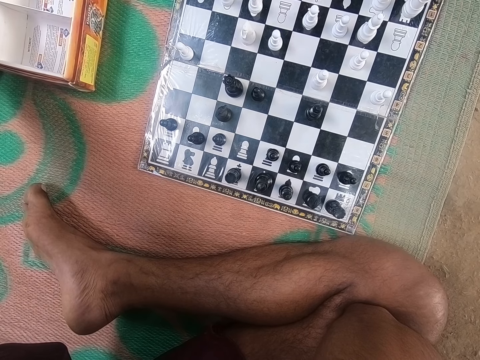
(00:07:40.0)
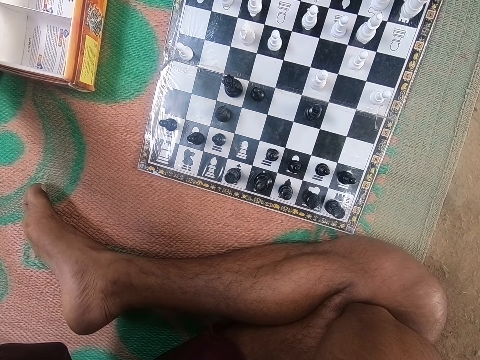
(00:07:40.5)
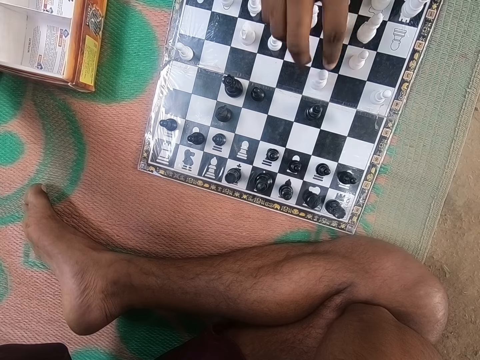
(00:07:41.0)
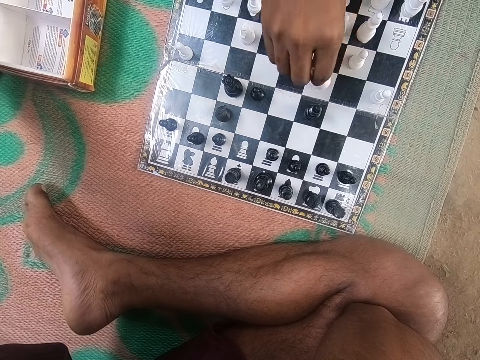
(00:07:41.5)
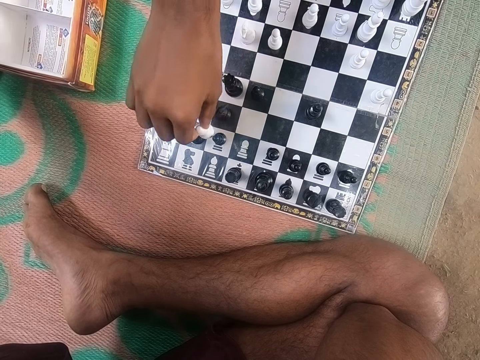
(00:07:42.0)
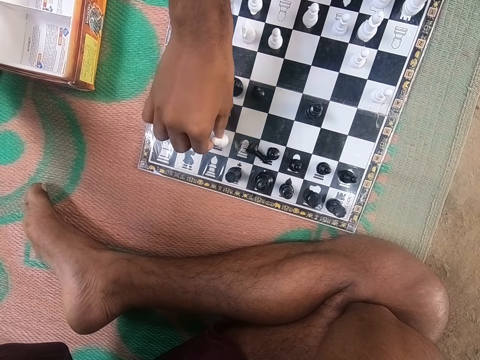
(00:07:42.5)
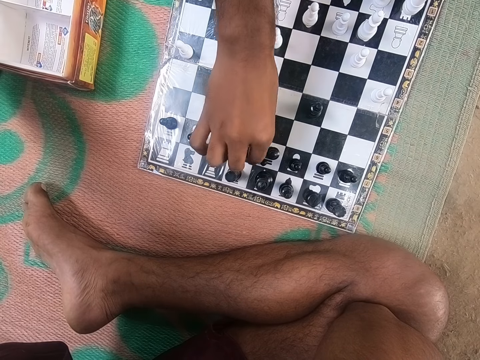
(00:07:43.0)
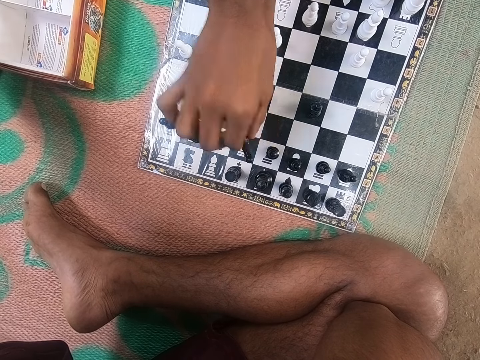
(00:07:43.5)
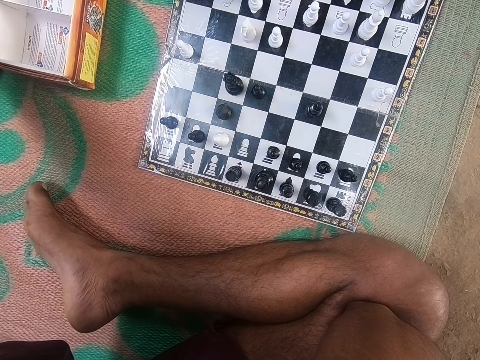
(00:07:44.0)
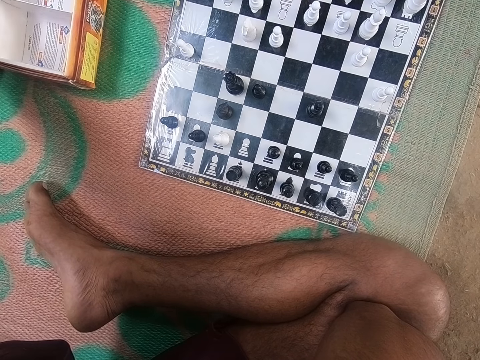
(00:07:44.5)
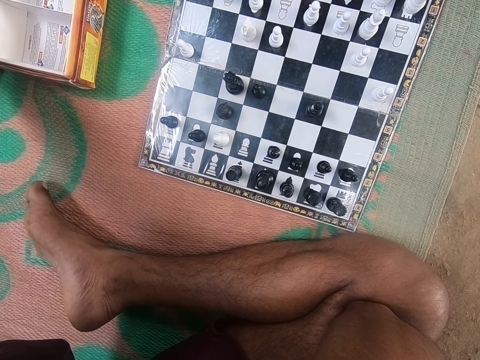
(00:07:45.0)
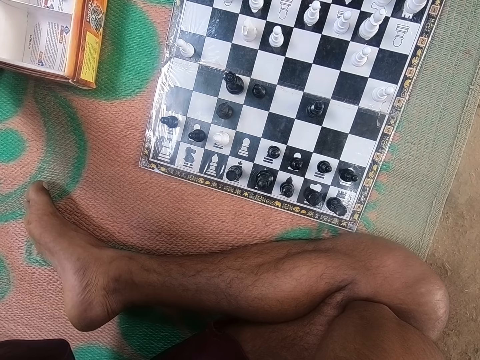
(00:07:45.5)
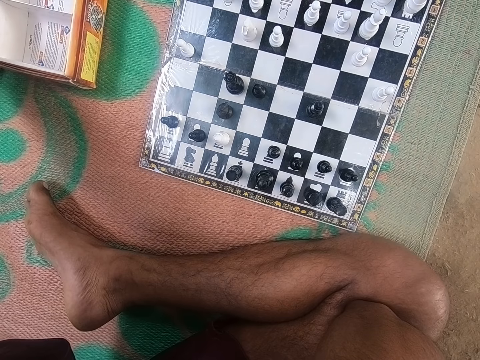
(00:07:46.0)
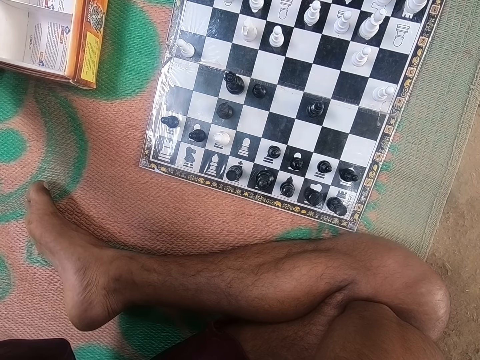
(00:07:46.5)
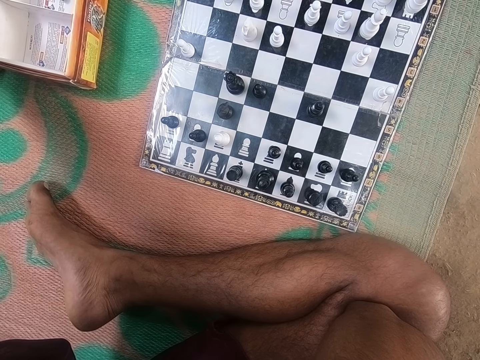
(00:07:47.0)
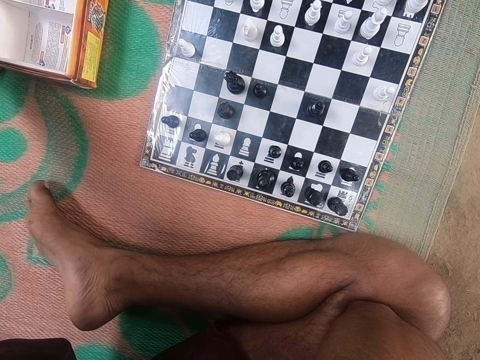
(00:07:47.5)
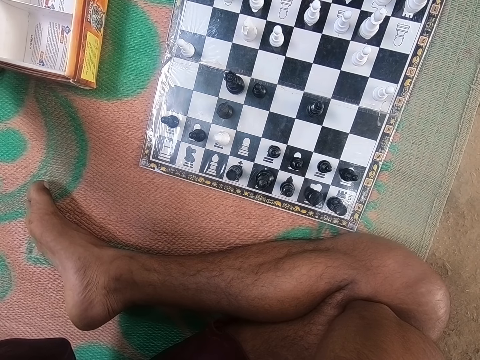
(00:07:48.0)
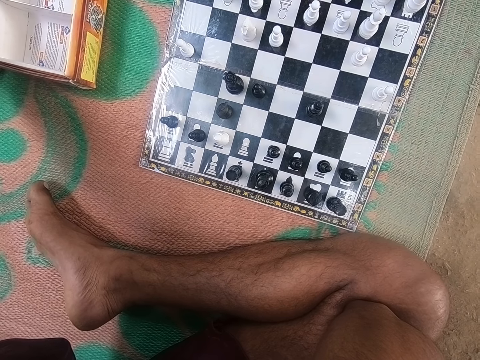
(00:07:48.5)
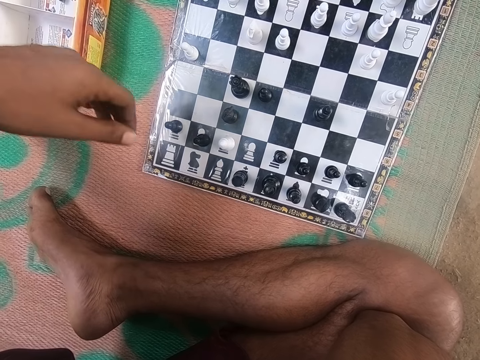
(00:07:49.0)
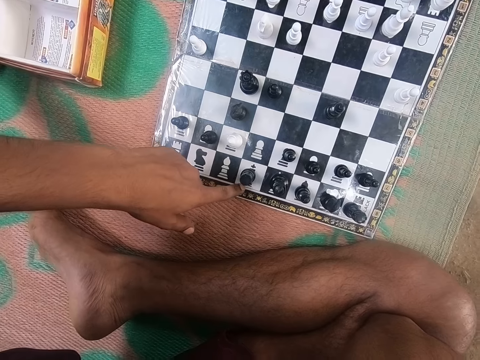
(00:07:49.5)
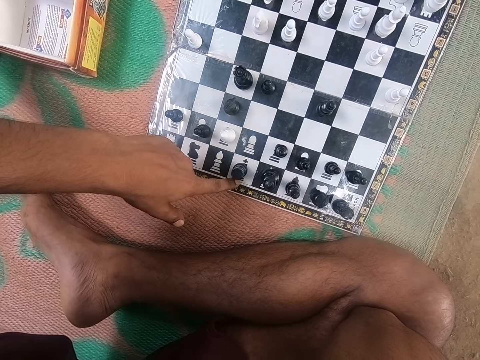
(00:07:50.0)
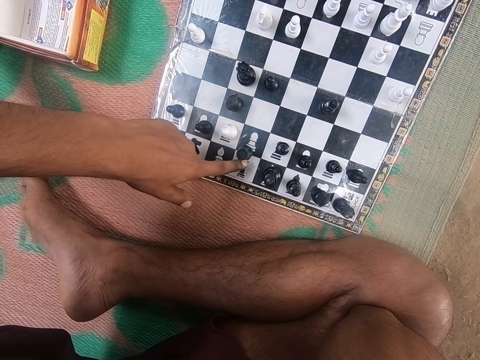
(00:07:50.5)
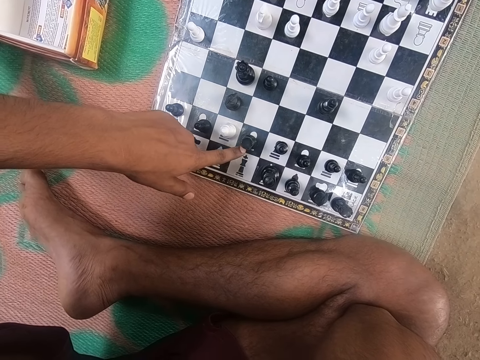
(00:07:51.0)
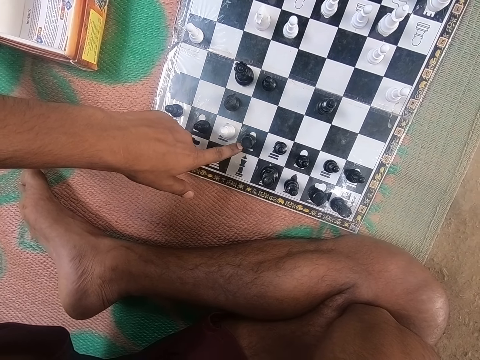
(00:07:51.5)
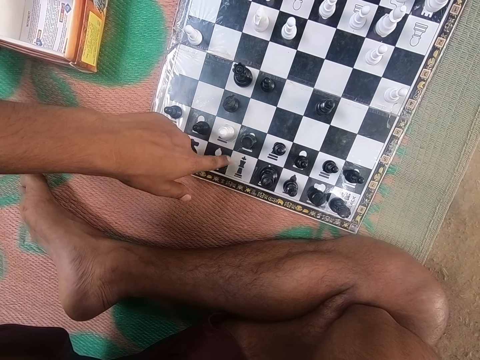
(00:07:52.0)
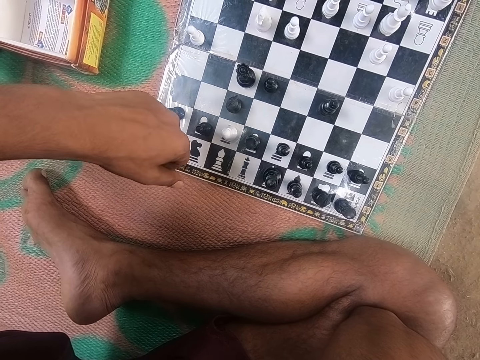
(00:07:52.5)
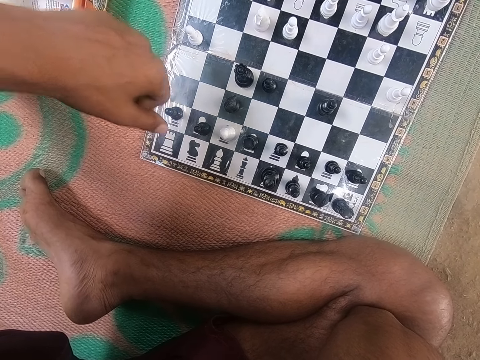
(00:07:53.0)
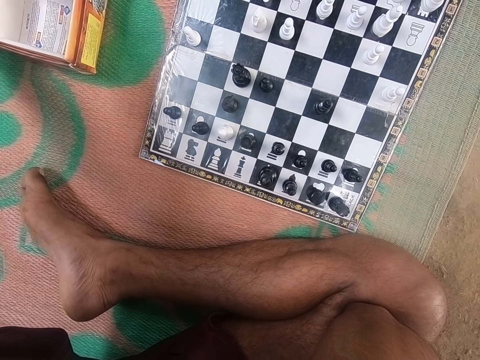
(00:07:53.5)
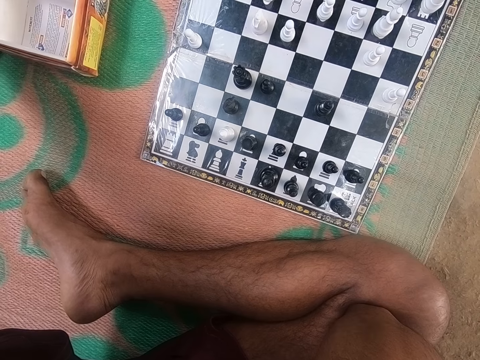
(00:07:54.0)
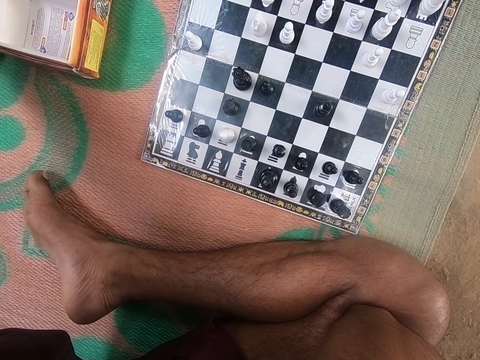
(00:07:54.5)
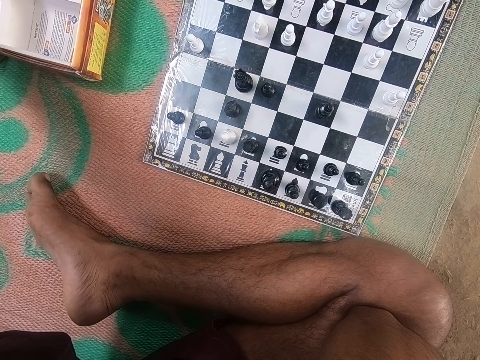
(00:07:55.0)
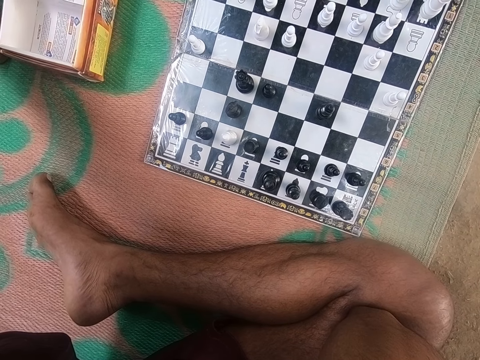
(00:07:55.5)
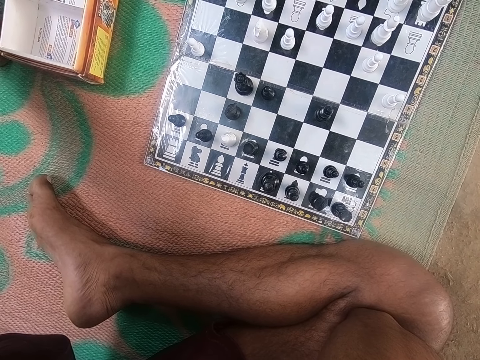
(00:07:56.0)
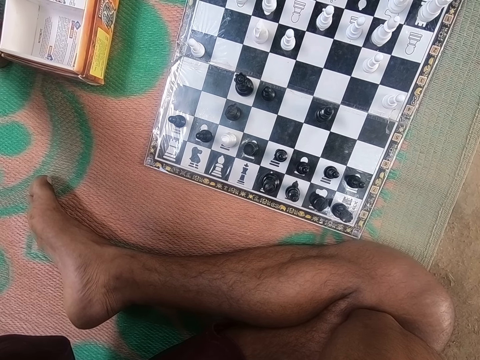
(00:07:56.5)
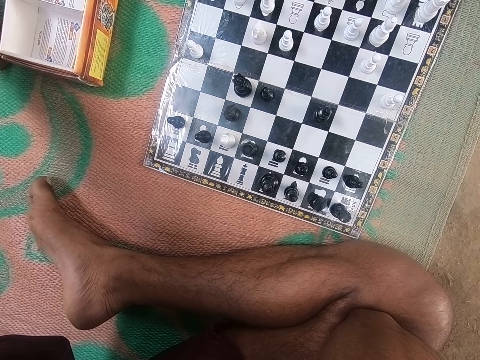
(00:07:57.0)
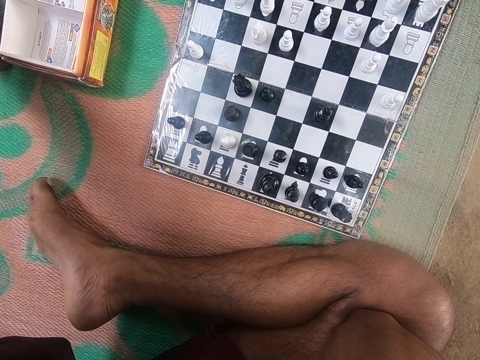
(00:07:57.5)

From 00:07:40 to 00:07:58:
A man plays. The man moves a piece on the chess board, drops a piece on the chess board, and picks up the black chess piece on the chess board. The man puts the black chess piece on the box. The man looks around the chess board. The camera wearer looks around the chess board. They move a piece on the chess board and play. The man looks around the chess board. The camera wearer looks around the chess board.

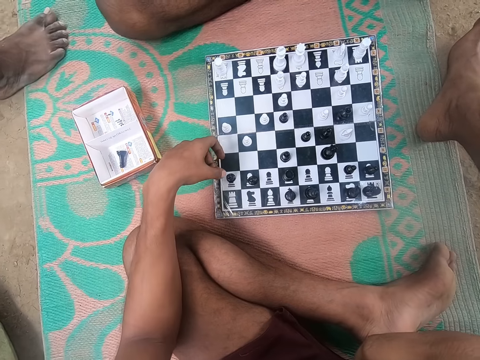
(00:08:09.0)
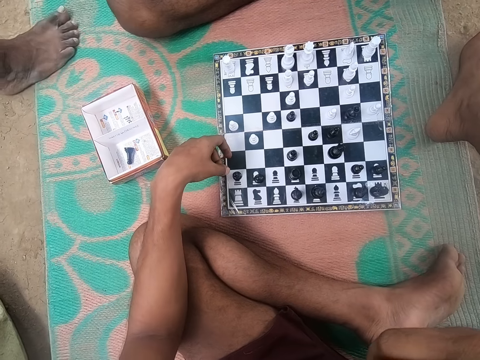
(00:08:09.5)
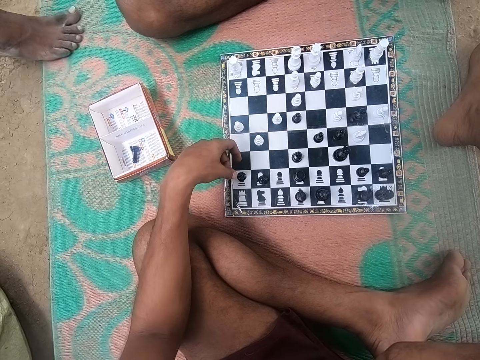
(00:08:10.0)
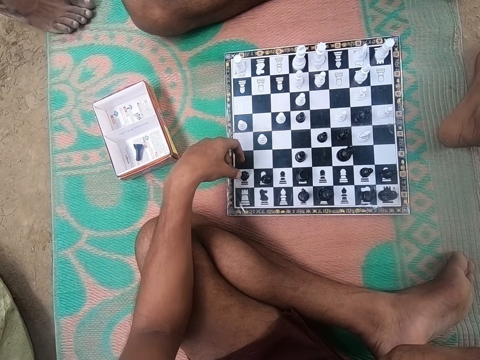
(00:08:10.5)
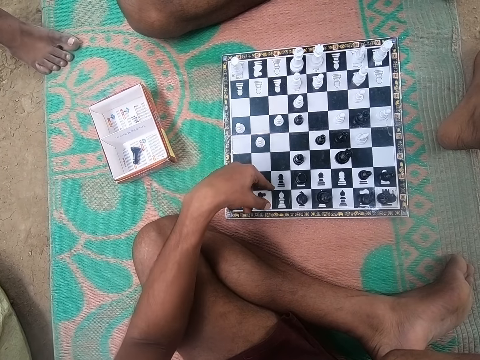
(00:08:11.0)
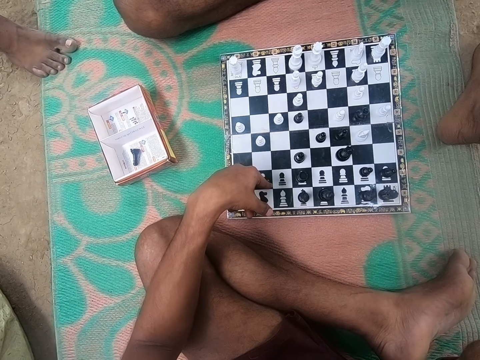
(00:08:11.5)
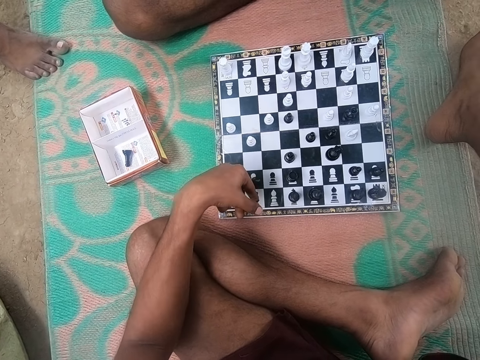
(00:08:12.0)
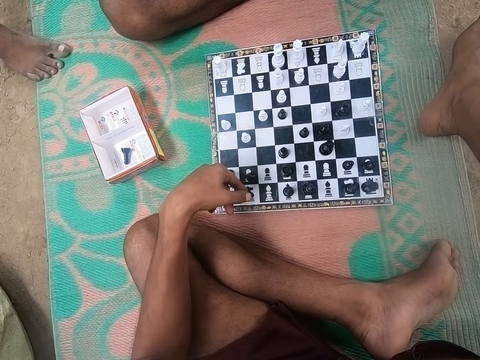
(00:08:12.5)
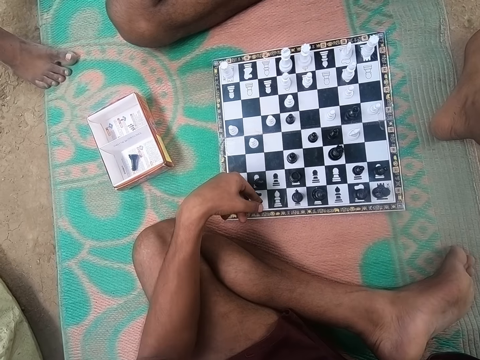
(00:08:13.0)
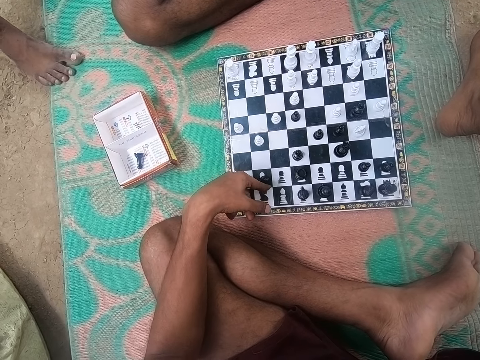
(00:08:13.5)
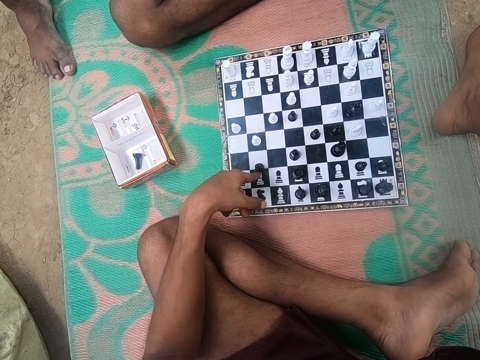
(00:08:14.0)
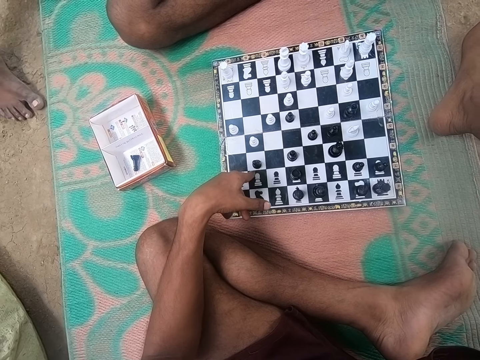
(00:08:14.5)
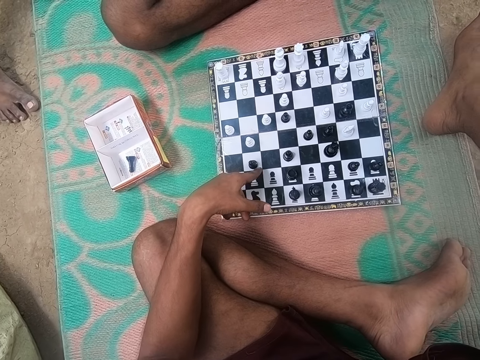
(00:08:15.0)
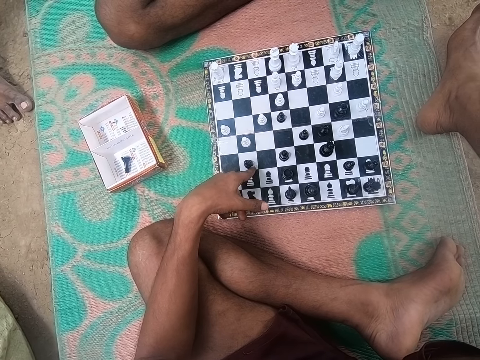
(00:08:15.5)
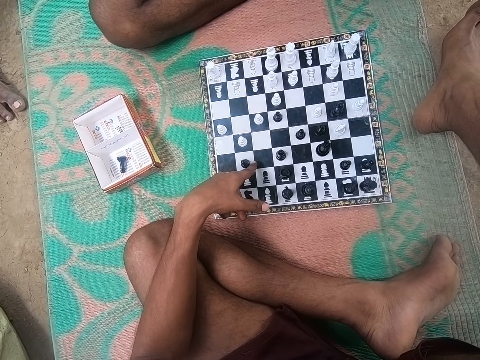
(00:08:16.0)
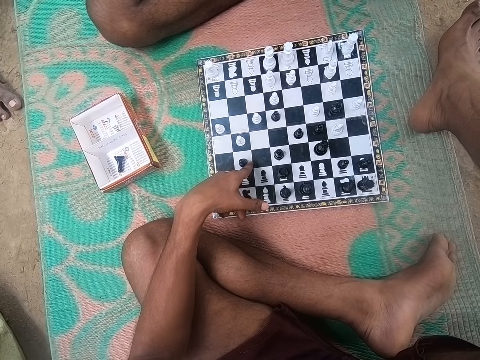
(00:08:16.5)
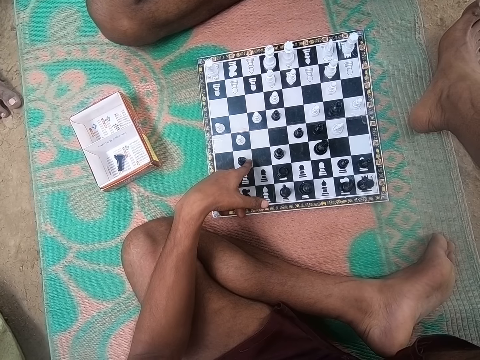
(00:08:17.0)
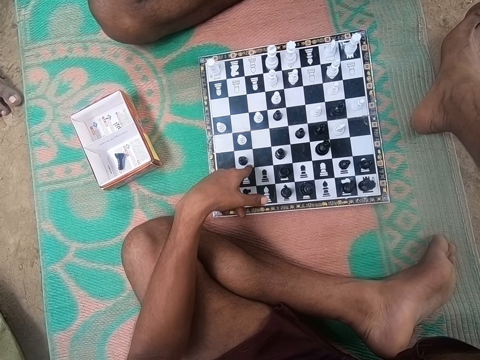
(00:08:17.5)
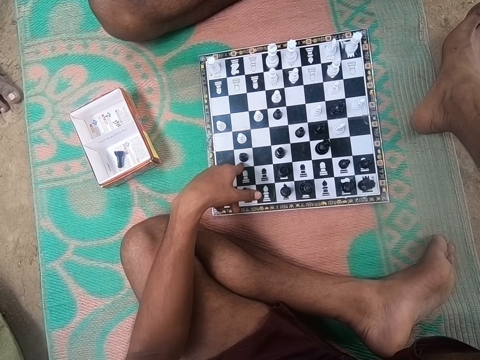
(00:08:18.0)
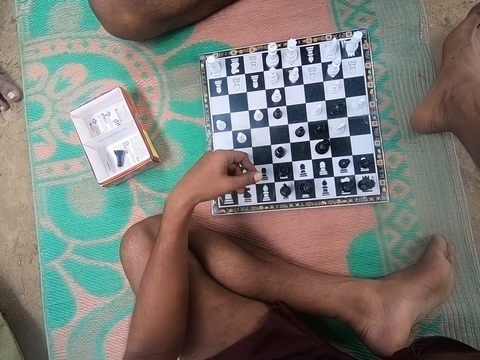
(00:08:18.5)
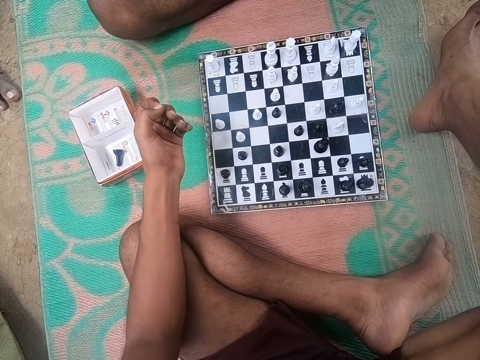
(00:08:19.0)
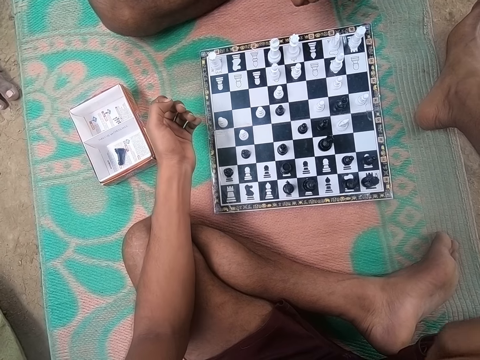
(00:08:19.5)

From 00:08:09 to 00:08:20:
The camera wearer plays chess with a man. They look at the chess.
